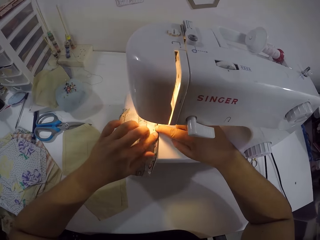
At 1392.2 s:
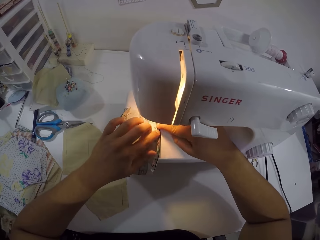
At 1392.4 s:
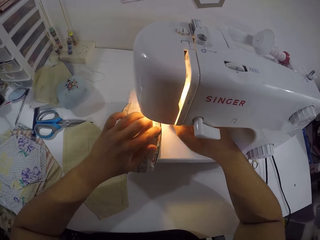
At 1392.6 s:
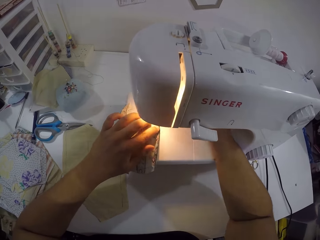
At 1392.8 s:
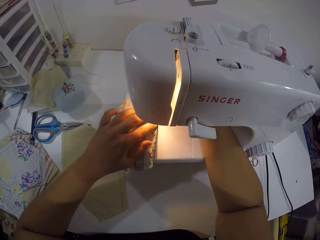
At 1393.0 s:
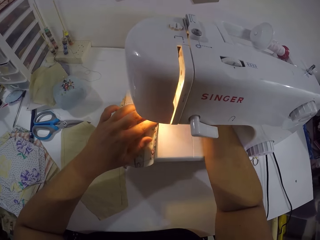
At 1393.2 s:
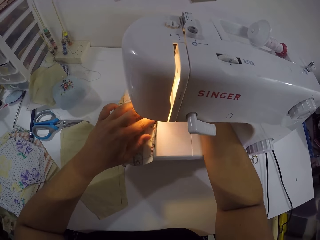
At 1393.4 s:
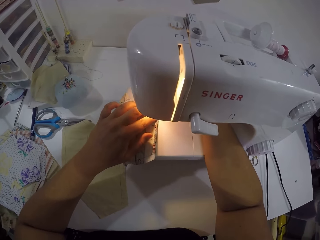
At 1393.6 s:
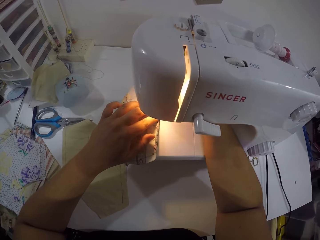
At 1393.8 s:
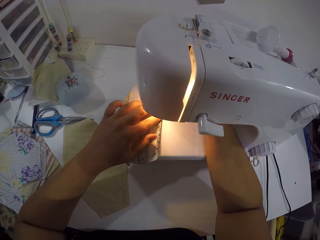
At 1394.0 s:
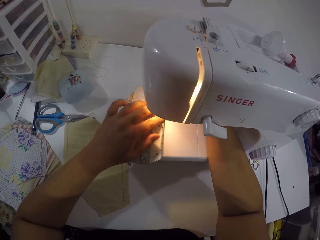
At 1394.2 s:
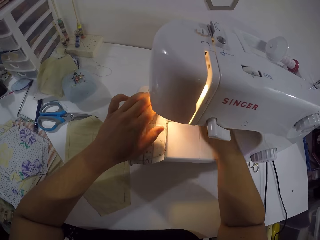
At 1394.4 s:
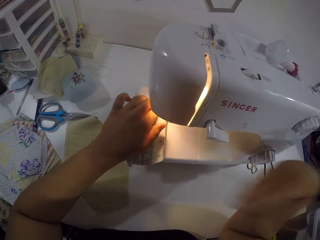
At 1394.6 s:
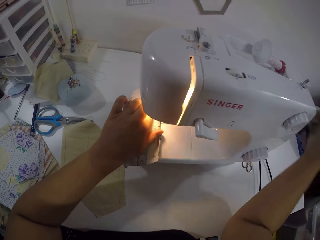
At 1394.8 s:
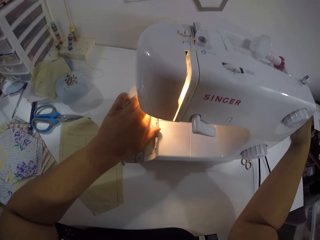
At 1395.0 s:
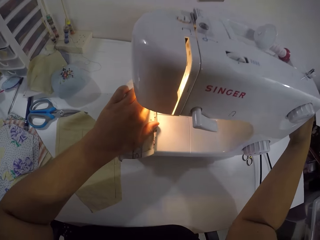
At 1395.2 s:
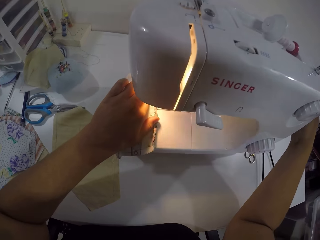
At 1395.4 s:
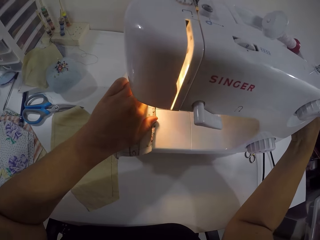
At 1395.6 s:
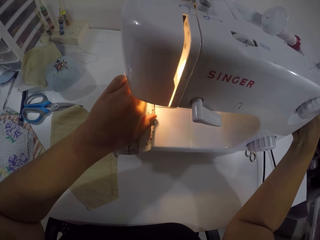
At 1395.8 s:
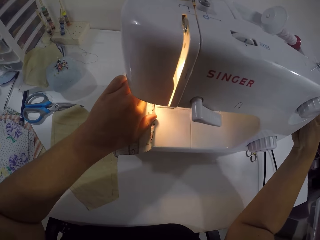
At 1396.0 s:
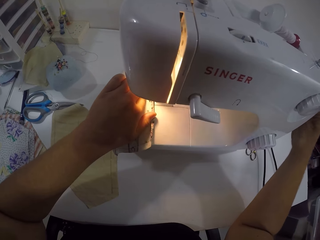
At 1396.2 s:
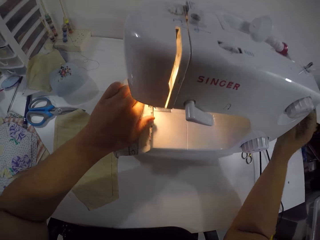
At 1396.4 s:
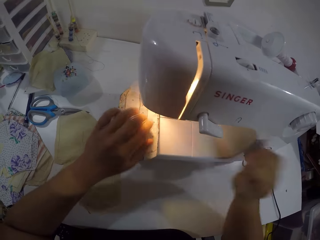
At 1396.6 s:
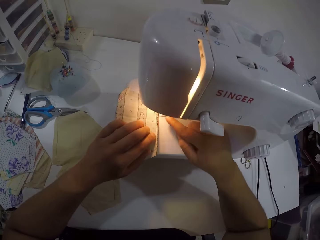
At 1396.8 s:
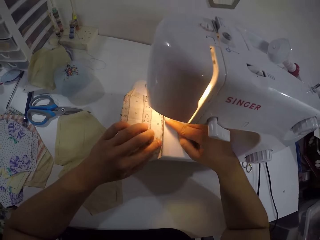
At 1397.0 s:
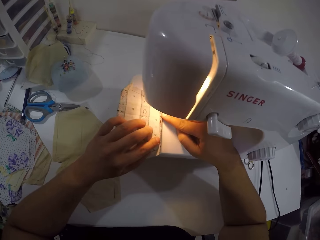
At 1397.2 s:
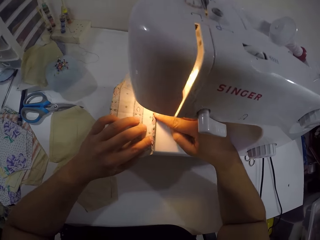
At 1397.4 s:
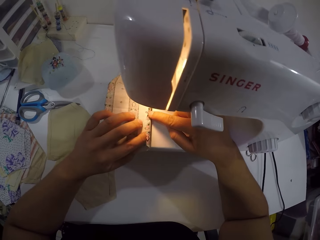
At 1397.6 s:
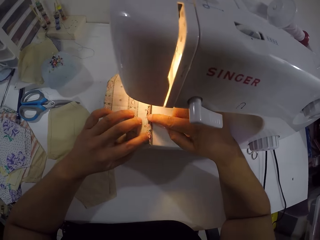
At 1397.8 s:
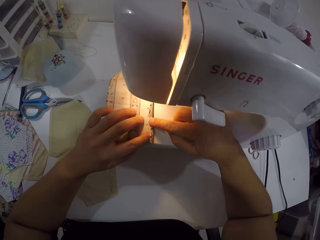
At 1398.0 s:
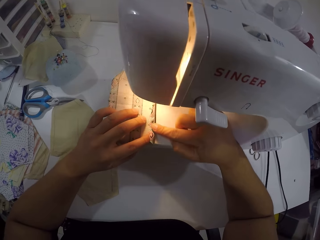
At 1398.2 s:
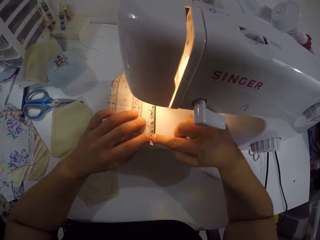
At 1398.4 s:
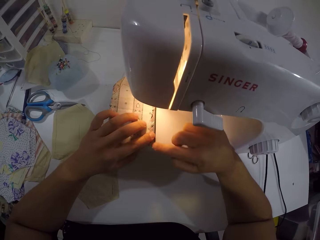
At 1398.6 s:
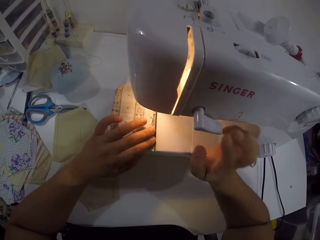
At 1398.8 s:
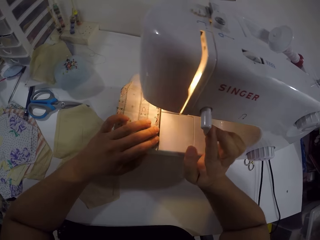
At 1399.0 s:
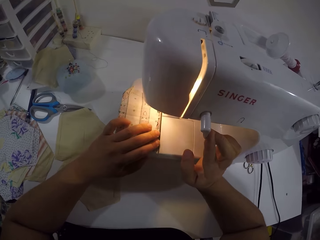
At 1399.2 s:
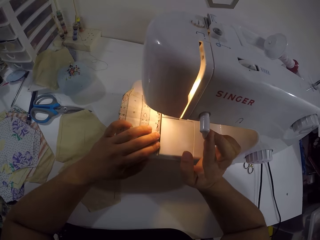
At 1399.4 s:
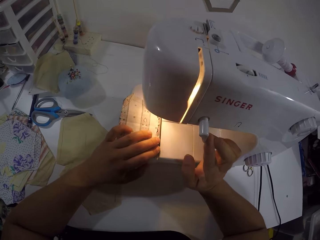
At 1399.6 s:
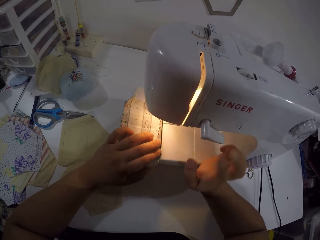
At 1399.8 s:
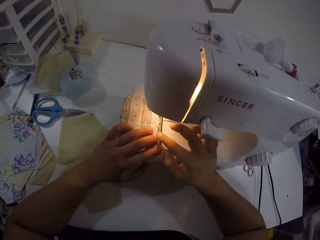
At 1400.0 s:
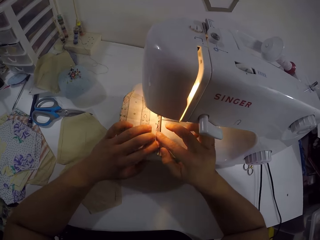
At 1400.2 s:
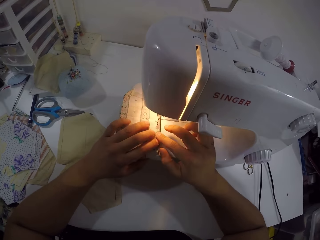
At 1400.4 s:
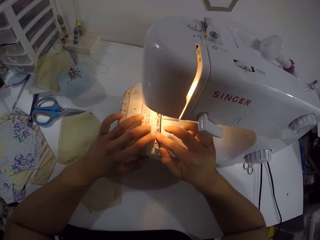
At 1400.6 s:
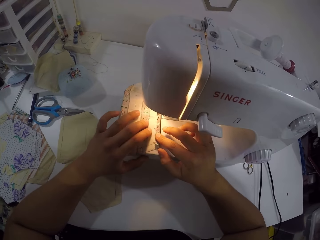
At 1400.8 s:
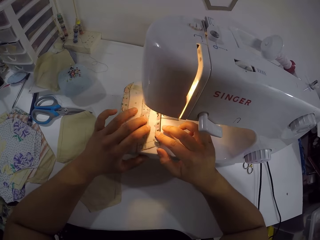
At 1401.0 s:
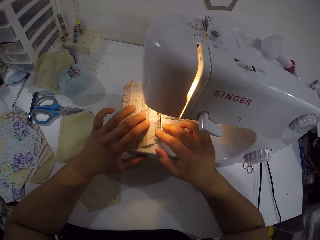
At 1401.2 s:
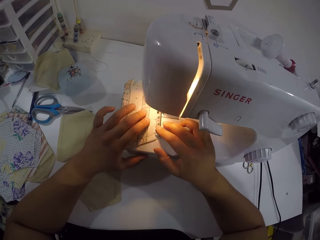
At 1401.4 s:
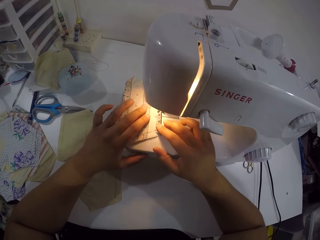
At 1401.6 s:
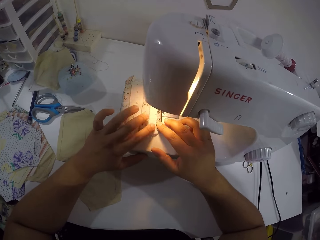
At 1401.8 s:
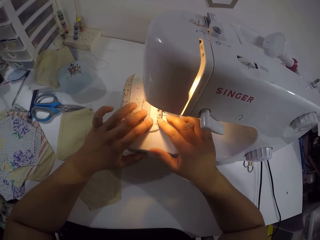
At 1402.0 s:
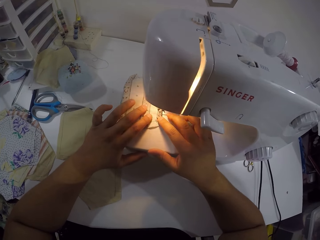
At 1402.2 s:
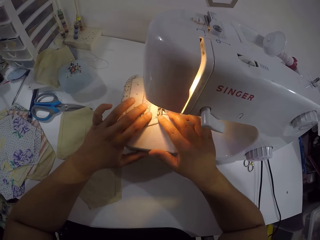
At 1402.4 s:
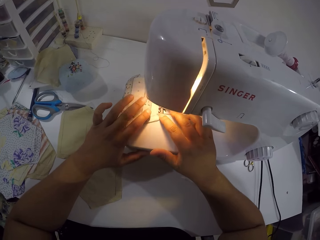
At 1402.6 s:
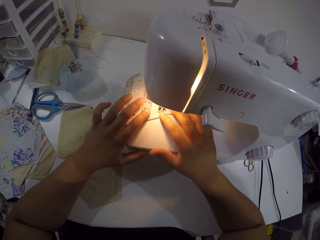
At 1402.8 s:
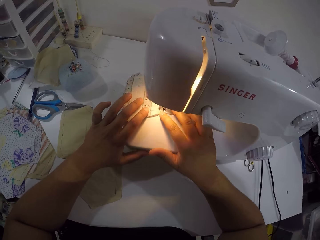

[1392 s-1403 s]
The camera wearer moves the fabric to the foot presser of the sewing machine with her left hand. She operates the presser lifter of the sewing machine with her right hand. She sews the piece of cloth. She turns the pulley of the sewing machine with her right hand. She presses the folded part of the fabric with her right index finger. She turns the reverse lever of the sewing machine with her right hand. She sews the fabric with the sewing machine with both hands.

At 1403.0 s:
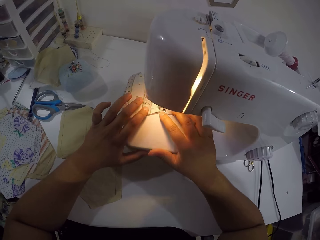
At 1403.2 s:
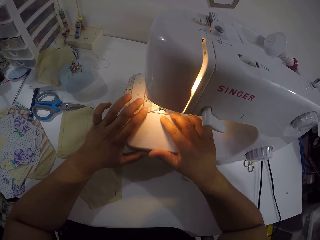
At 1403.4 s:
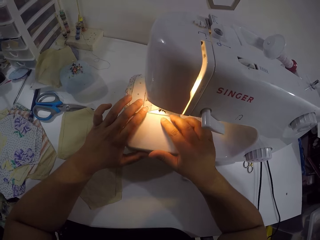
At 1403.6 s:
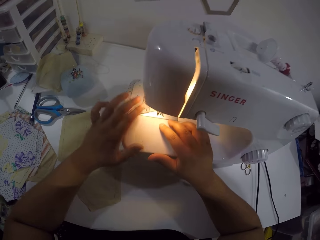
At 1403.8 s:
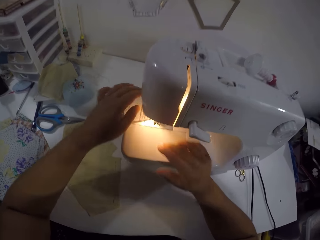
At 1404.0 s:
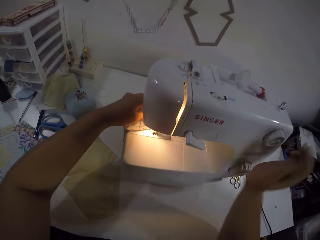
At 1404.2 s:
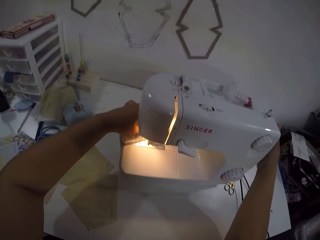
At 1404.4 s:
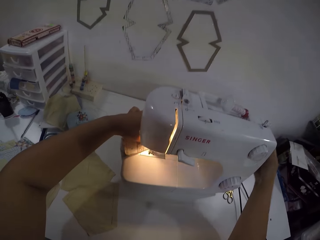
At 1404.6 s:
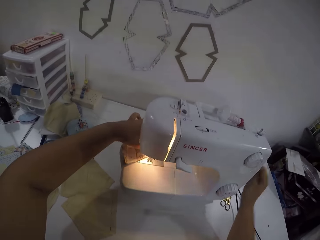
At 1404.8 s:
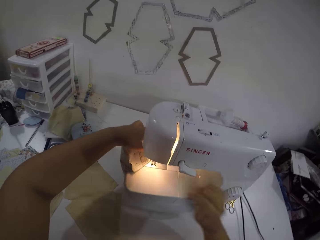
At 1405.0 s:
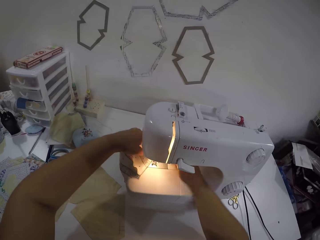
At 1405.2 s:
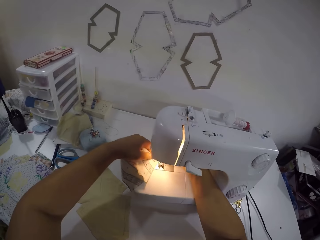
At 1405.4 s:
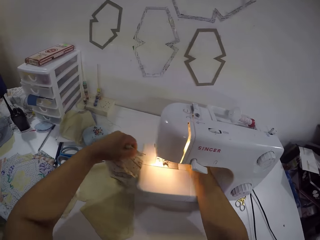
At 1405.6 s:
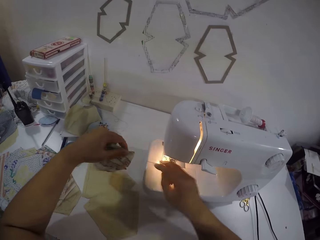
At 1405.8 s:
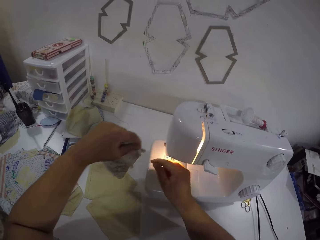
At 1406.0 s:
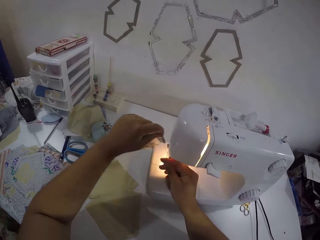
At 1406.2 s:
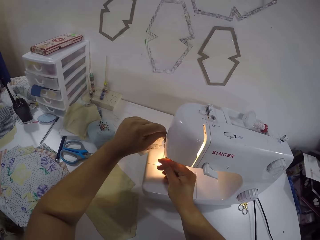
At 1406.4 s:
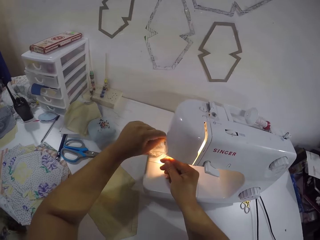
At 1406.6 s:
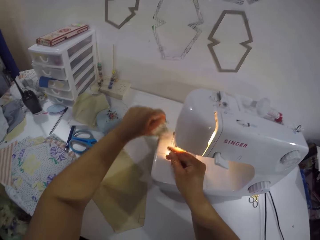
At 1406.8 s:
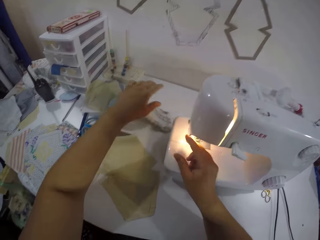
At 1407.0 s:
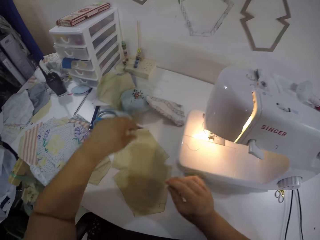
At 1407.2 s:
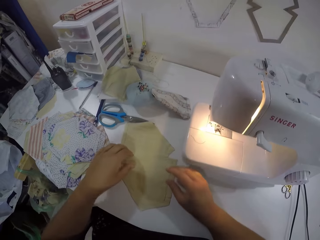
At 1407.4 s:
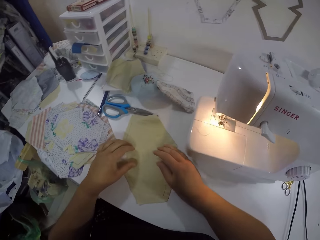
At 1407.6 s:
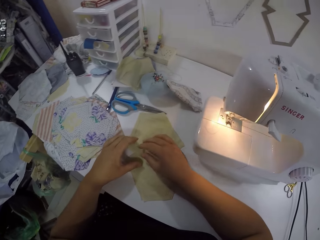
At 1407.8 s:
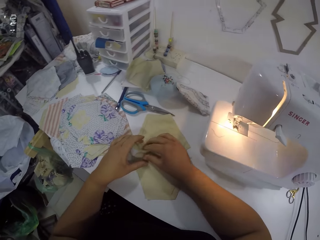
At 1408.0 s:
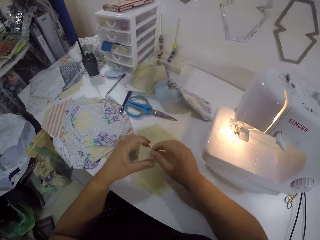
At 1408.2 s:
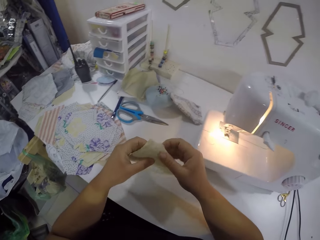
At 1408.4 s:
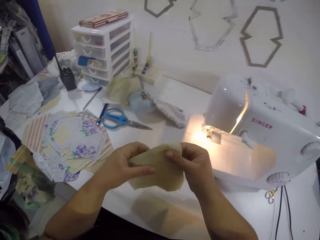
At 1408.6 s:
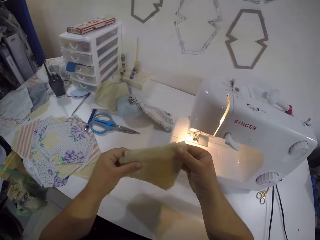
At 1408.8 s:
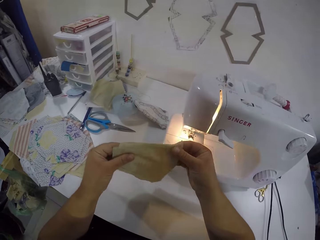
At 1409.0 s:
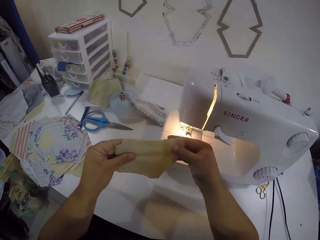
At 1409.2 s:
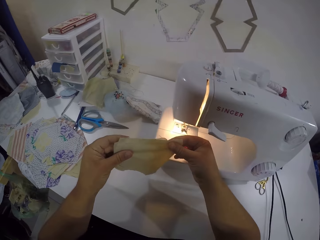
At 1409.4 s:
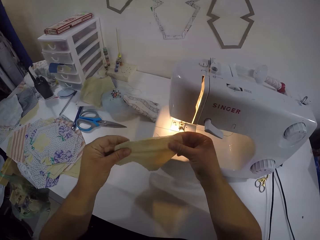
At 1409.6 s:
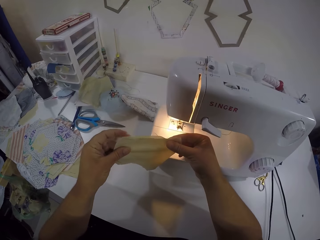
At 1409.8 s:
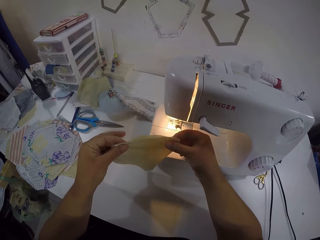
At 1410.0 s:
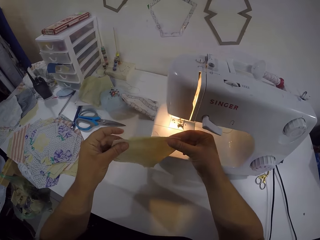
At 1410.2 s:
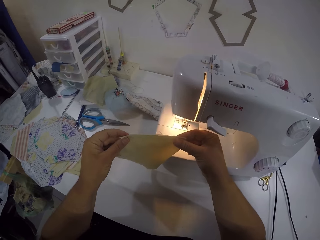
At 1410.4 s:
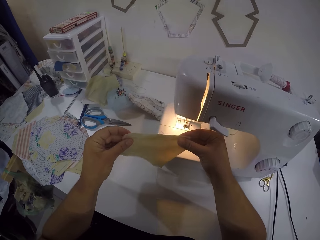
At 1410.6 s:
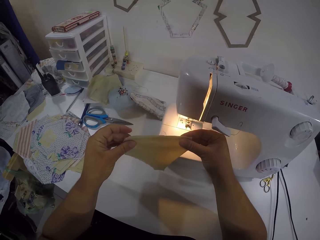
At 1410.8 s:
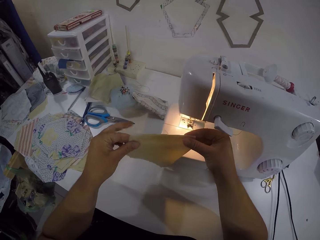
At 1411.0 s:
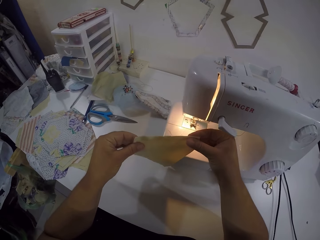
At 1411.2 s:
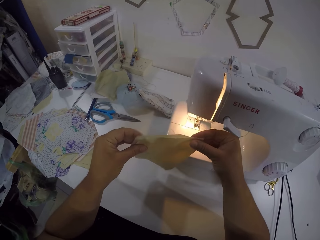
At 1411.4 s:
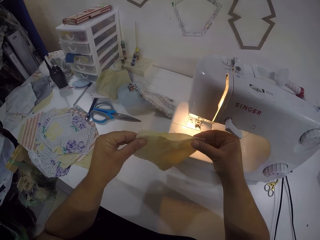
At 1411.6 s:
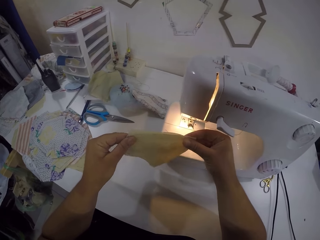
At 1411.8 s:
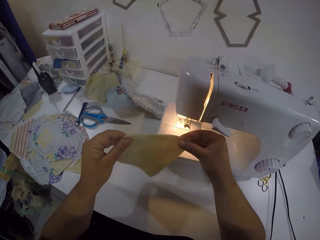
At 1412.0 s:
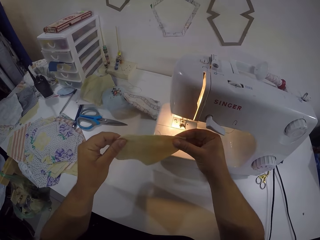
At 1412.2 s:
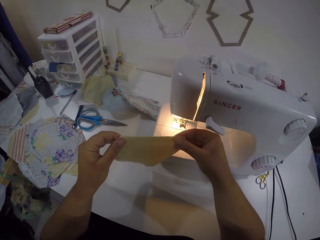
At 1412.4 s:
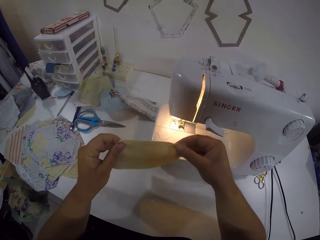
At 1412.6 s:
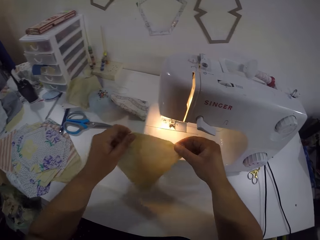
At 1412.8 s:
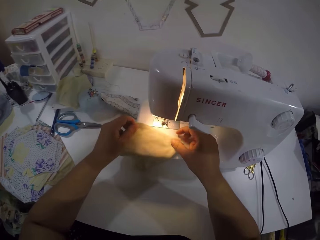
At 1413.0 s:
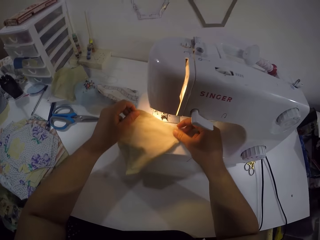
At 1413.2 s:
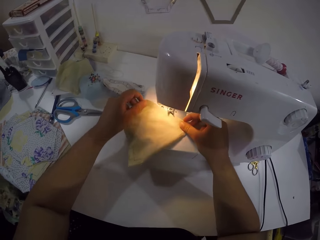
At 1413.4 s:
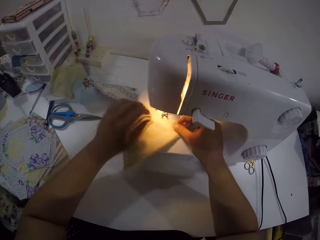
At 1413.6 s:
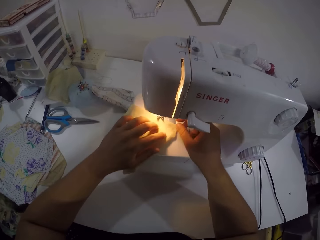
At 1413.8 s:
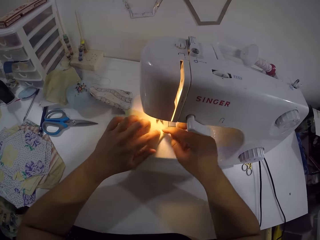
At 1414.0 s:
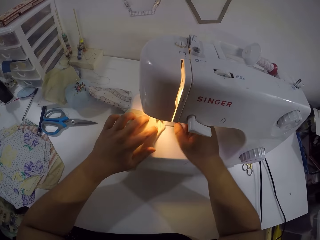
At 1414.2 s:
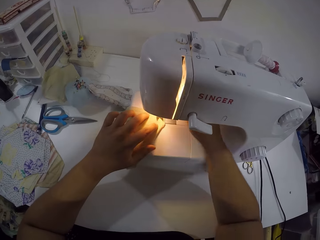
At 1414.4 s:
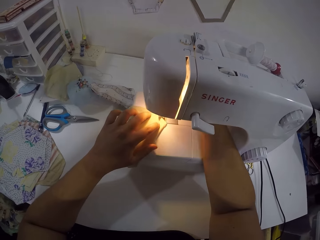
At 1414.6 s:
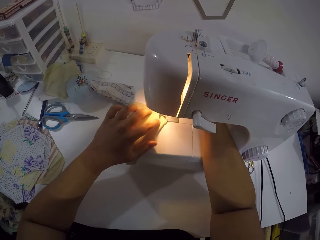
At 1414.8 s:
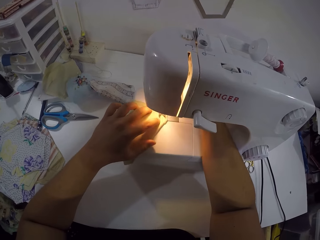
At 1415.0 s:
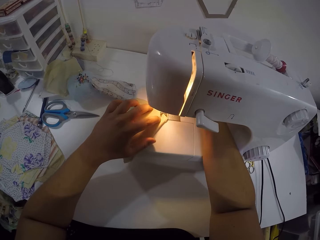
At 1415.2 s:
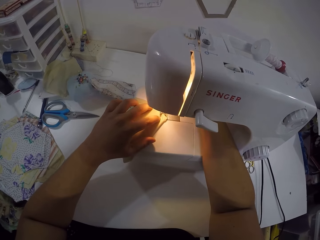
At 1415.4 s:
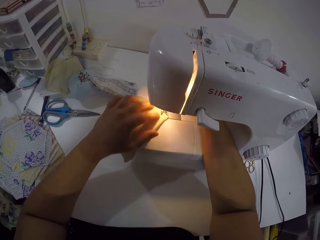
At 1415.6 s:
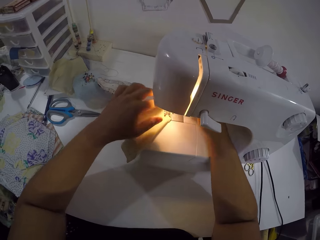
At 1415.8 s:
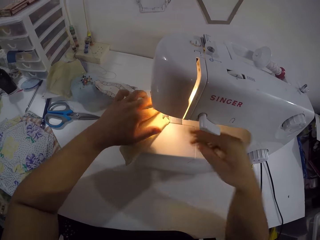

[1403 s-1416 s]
The camera wearer turns the pulley of the sewing machine with her right hand. She holds the fabric with her left hand. She picks up the piece of cloth. She operates the presser lifter of the sewing machine with her right hand. She drags the thread out of the sewing machine with her left hand. She holds the thread with her right hand. She cuts the thread attached to the fabric on the sewing machine with both hands. She drops the fabric on the table with her left hand. She picks up a fabric from the table with both hands. She folds the fabric with both hands. She places the fabric on the bed of the sewing machine with both hands. She moves the thread on the sewing machine with her right hand. She sews the piece of cloth. She moves the fabric to the foot presser of the sewing machine with her left hand. She operates the presser lifter of the sewing machine with her right hand.
